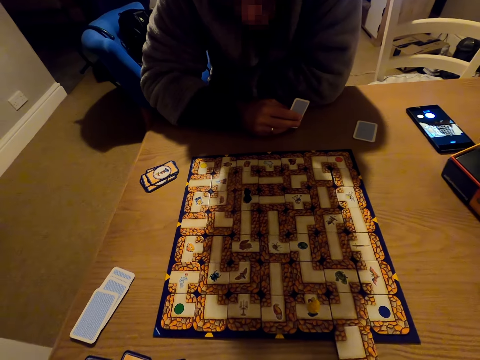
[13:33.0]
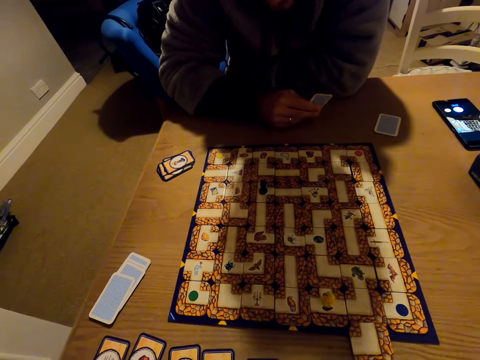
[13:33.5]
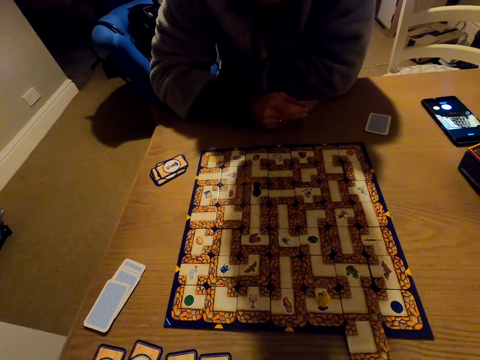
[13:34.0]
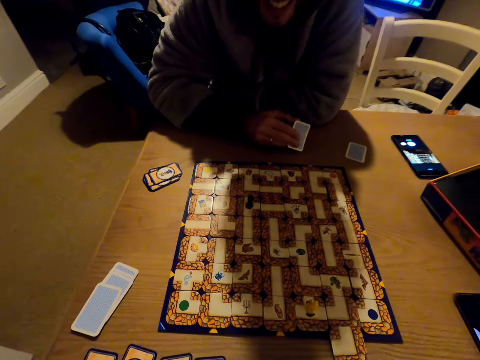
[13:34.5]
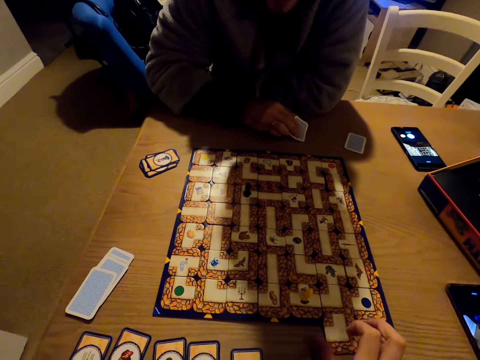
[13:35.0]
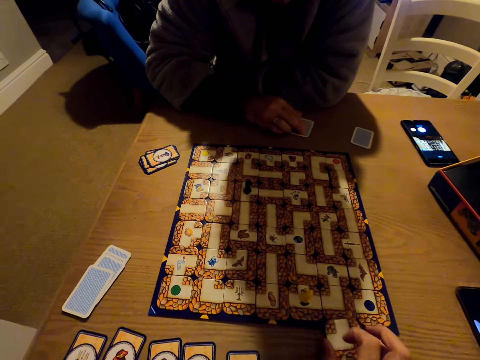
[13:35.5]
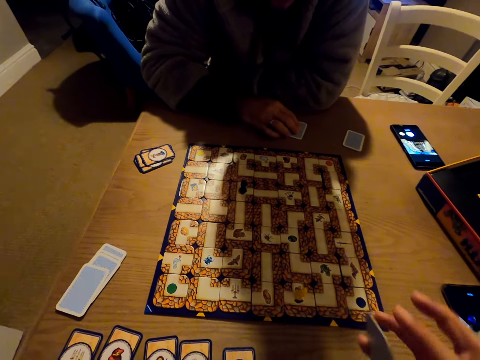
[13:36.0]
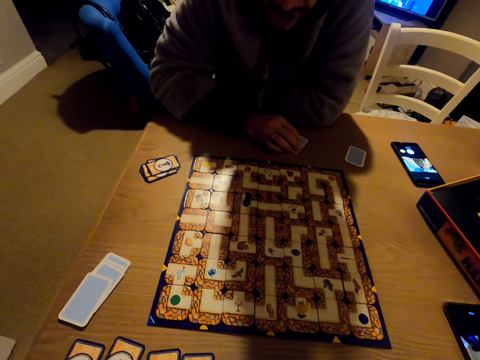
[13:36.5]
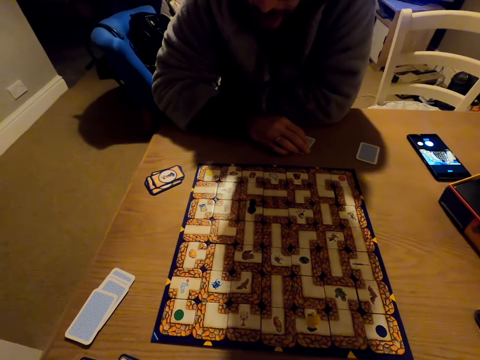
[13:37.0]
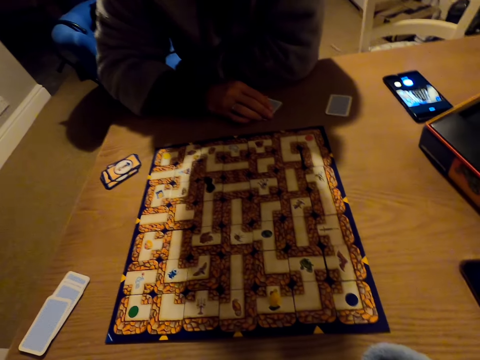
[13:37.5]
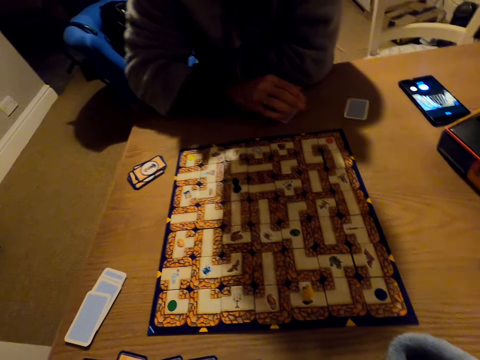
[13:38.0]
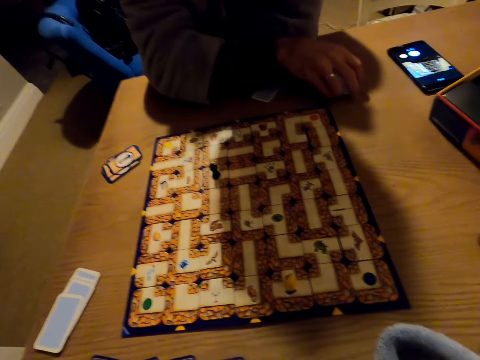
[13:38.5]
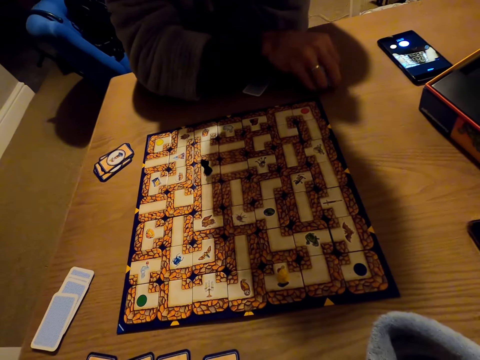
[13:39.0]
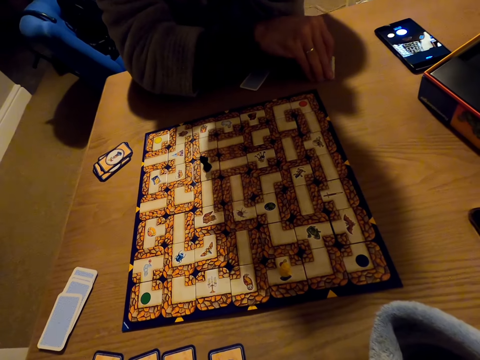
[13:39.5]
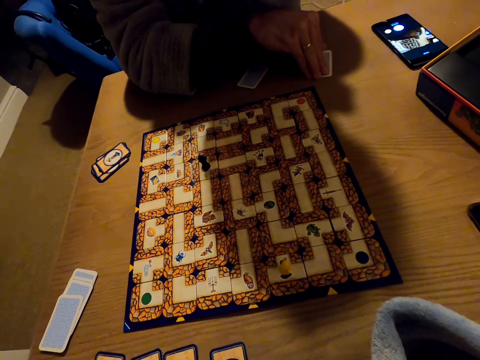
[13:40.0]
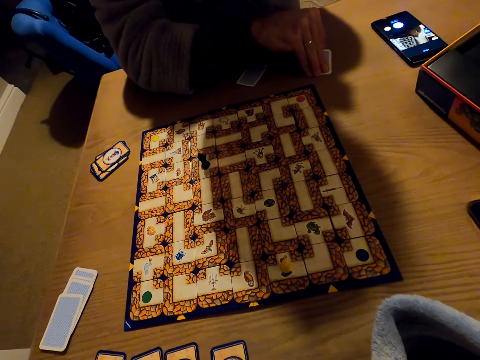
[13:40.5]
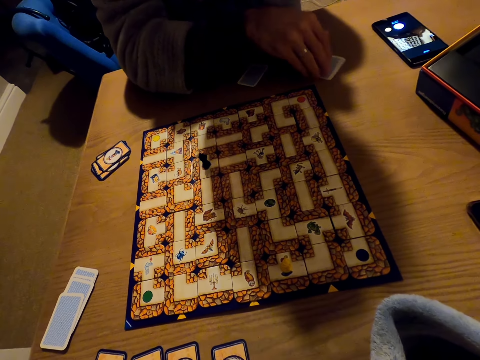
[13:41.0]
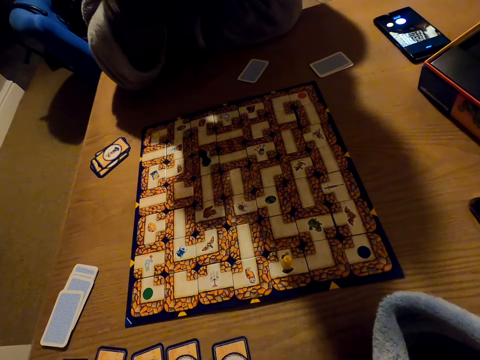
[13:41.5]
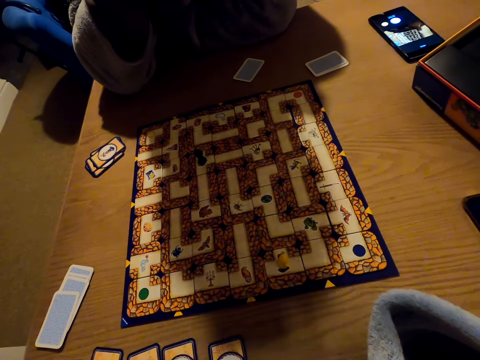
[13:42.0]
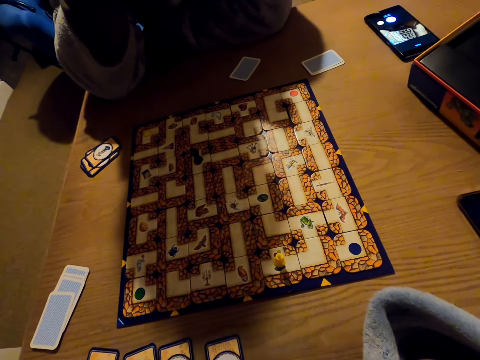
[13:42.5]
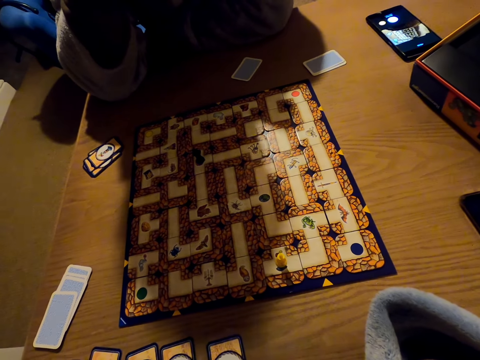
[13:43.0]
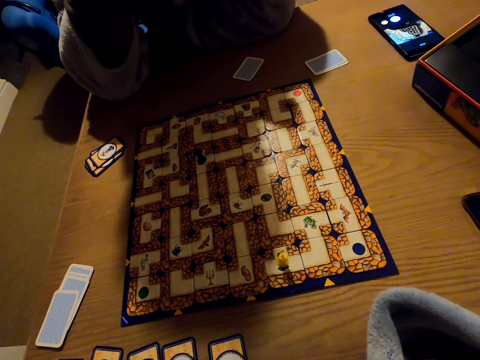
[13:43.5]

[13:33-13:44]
A man puts the card on the table. The camera wearer talks to the man. The man touches the cards.

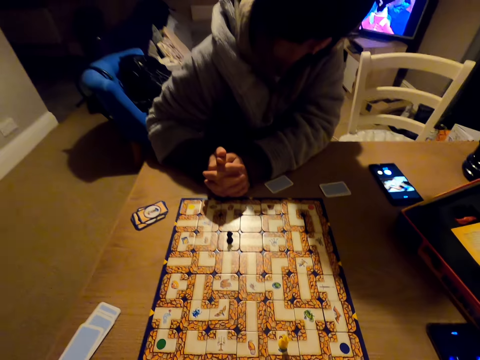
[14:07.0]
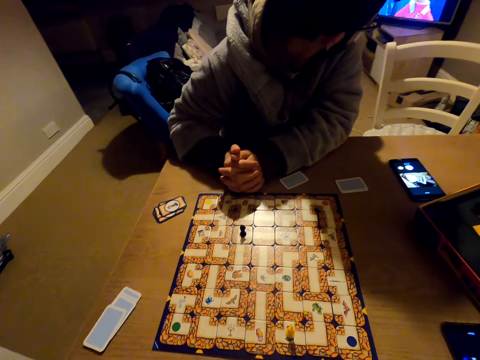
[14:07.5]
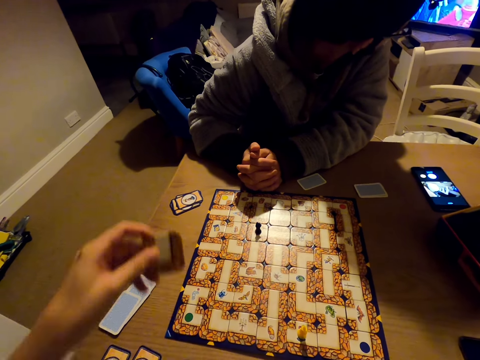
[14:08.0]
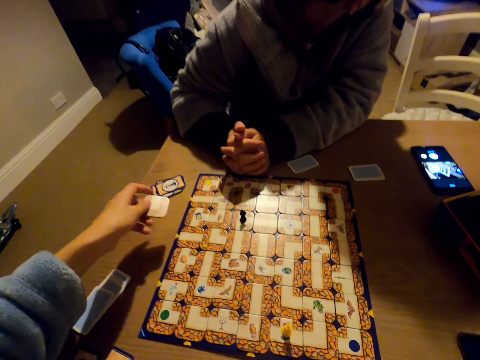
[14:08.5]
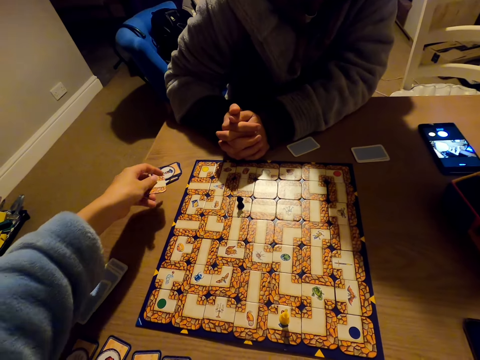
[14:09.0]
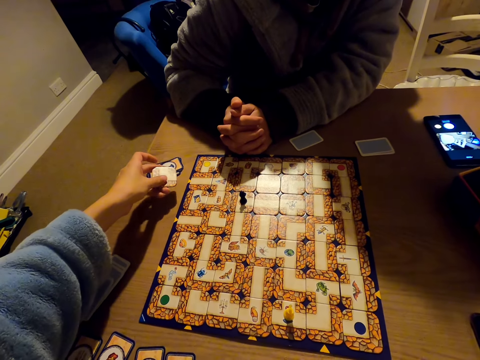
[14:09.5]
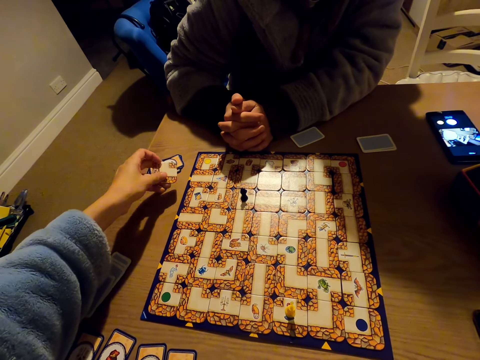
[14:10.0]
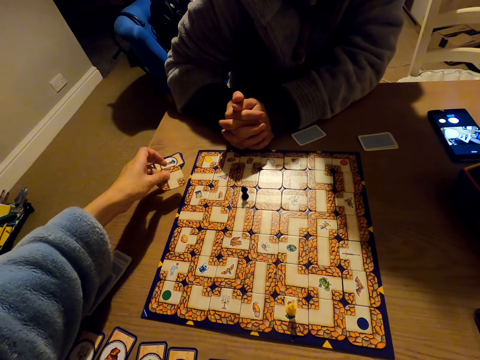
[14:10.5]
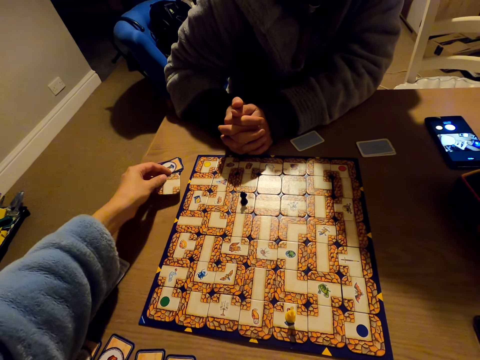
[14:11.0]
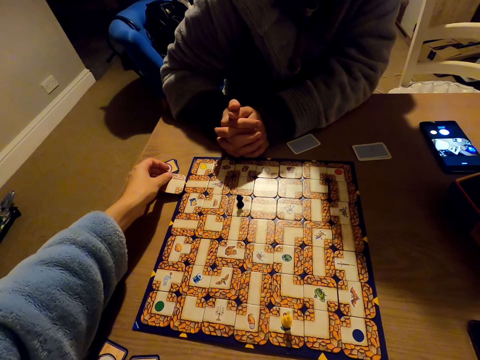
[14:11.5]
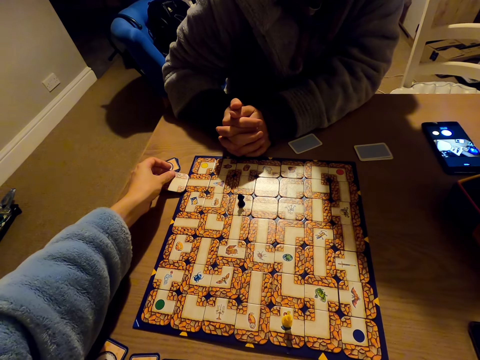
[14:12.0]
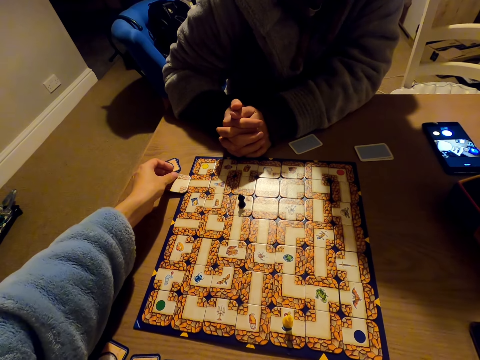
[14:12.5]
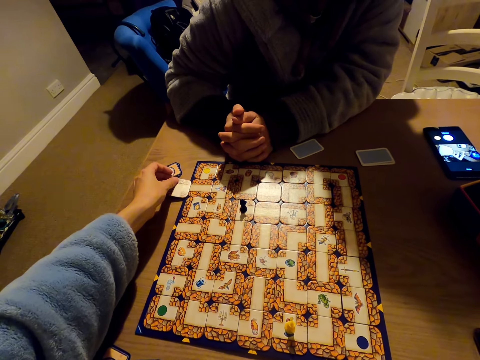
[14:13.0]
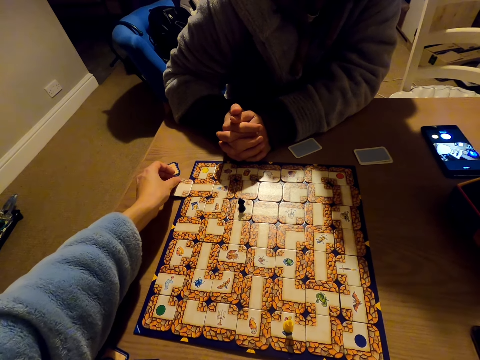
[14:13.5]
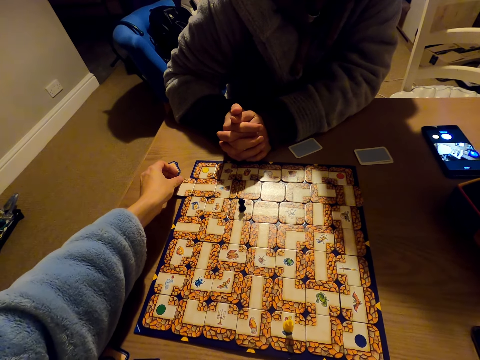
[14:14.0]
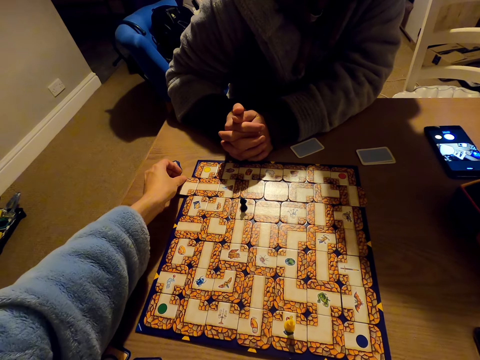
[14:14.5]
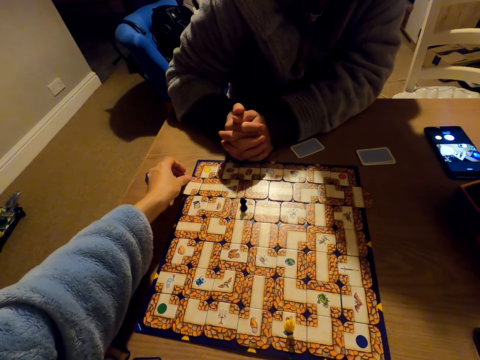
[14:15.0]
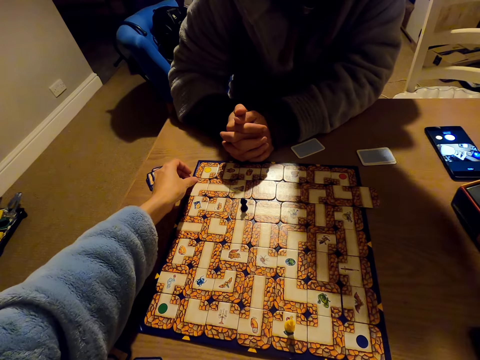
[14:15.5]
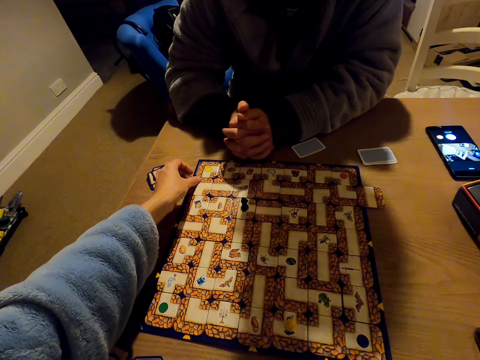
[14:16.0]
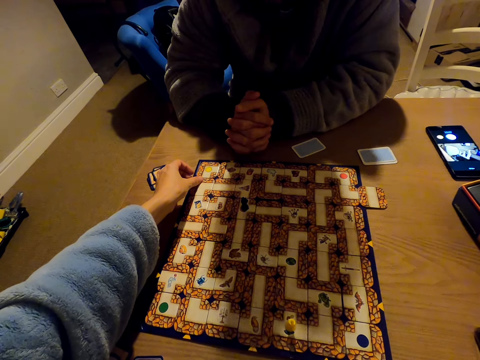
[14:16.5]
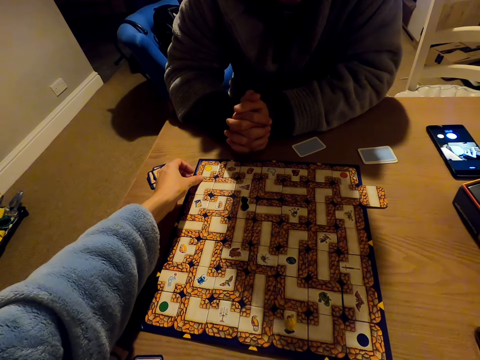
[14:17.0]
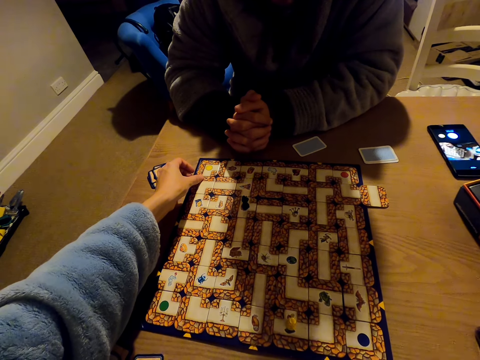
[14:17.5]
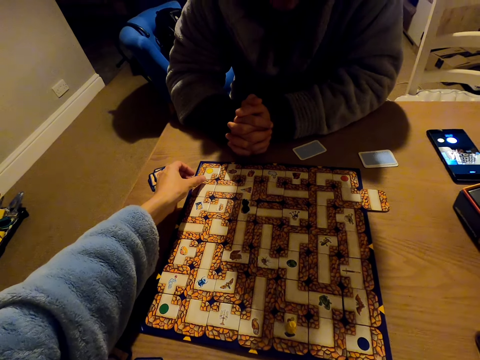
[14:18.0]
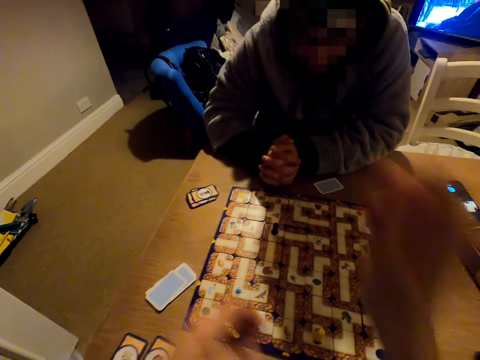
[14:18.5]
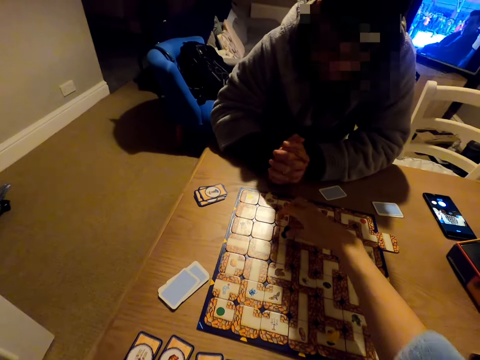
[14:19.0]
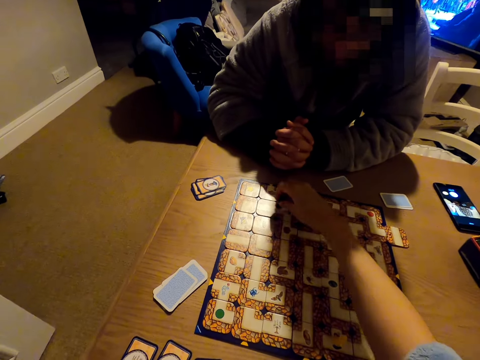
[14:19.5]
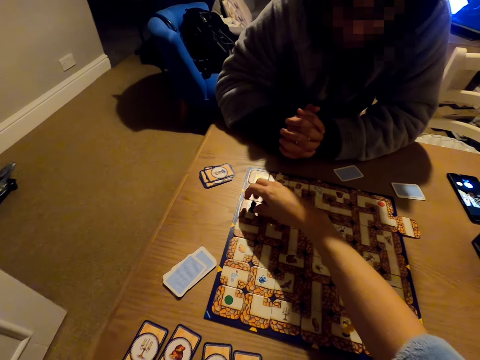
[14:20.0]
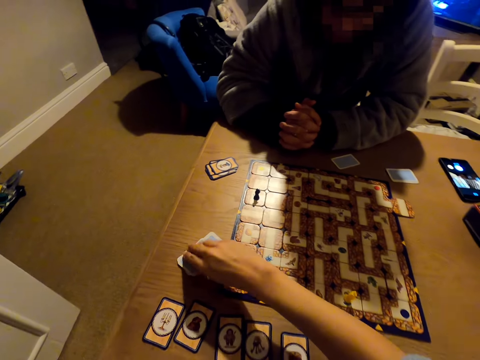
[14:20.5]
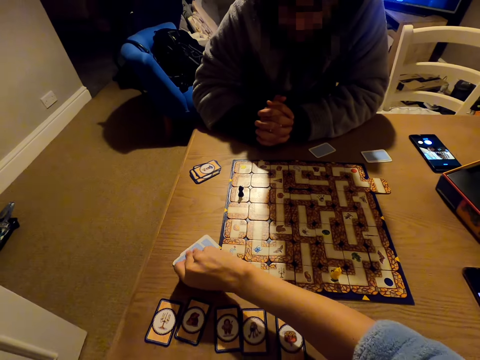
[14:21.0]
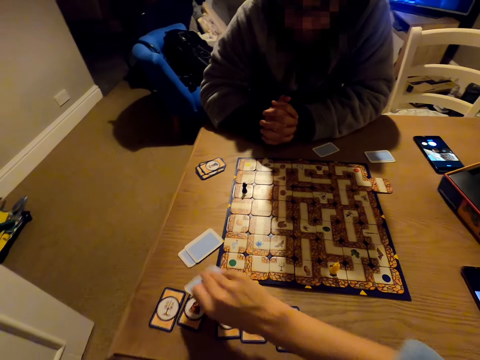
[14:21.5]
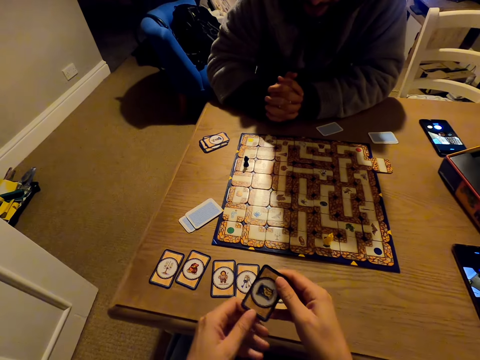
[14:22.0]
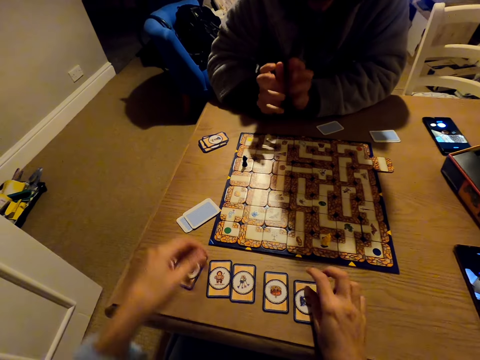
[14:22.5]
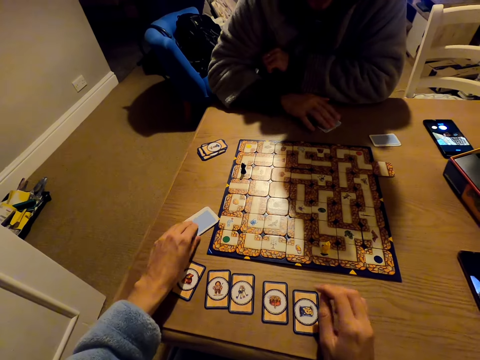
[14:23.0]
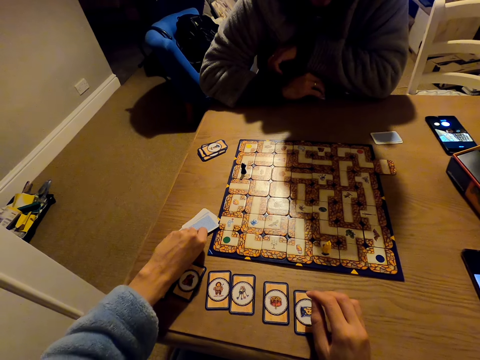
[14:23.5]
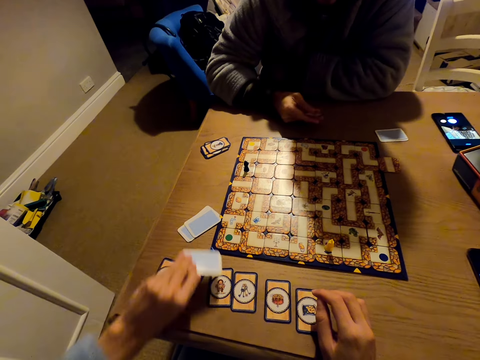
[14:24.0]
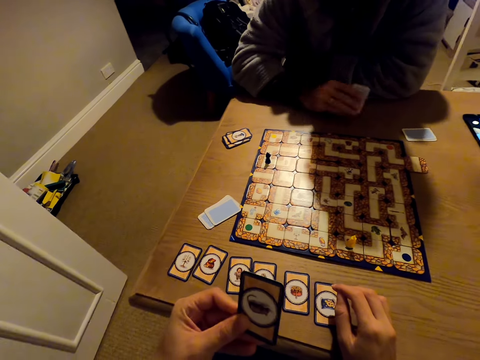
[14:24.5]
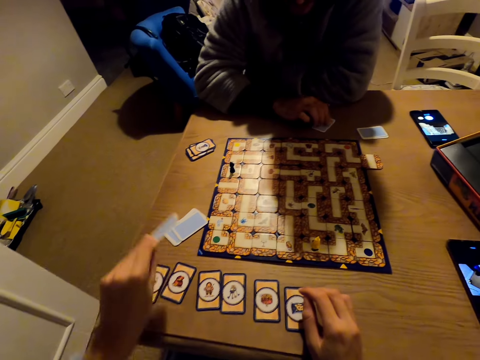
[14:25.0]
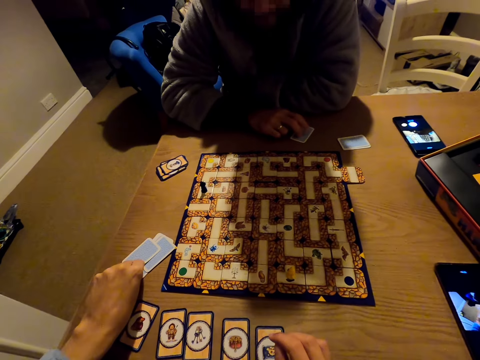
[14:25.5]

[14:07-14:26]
The camera wearer holds a card on her hand. She pushes the cards on the board with a card. She picks a pawn from the board and moves the pawn across the board. She picks a card from the table. She looks at the card on her hand. She places the card to the table. She picks another card from the table. She looks at the card on her hand. She returns the card back to the table.
